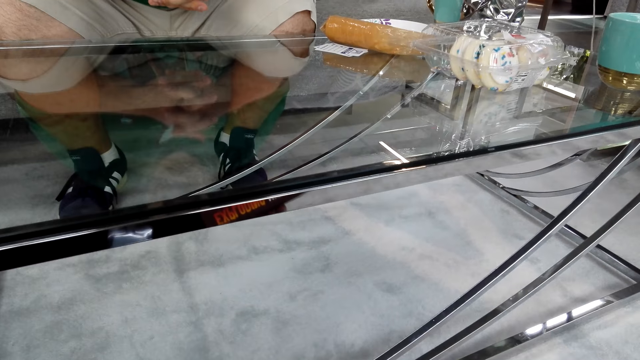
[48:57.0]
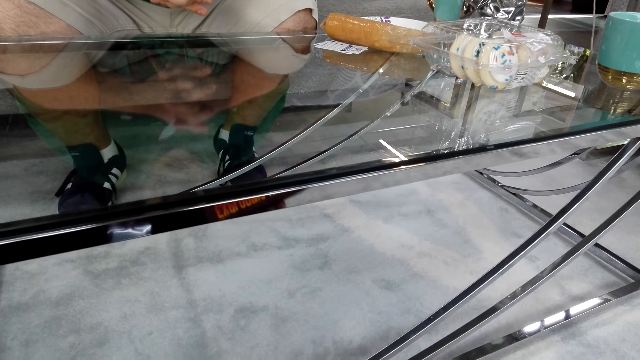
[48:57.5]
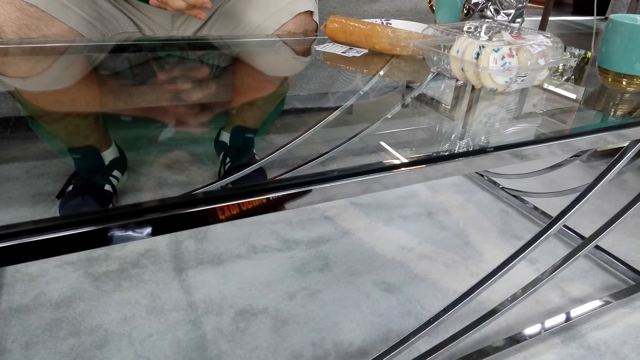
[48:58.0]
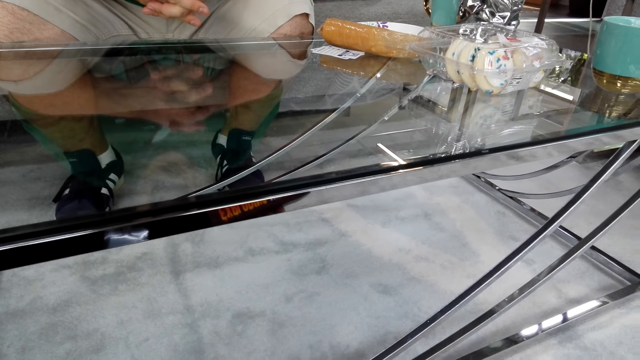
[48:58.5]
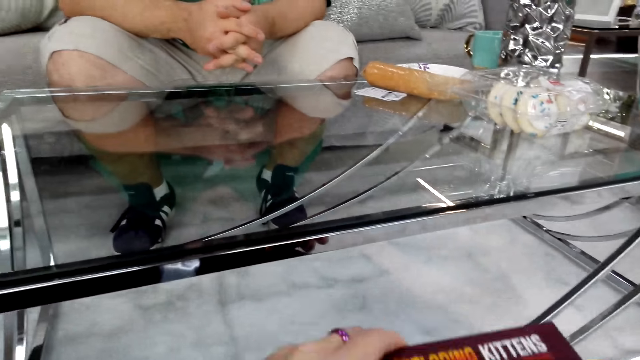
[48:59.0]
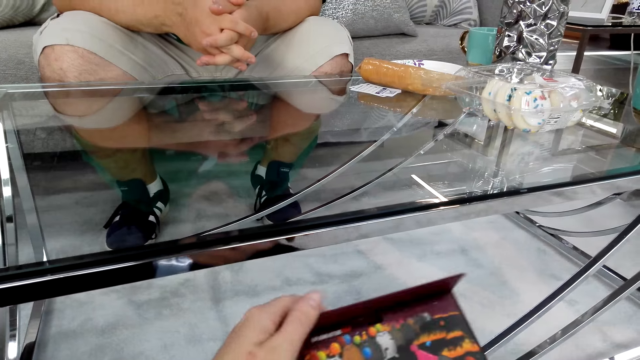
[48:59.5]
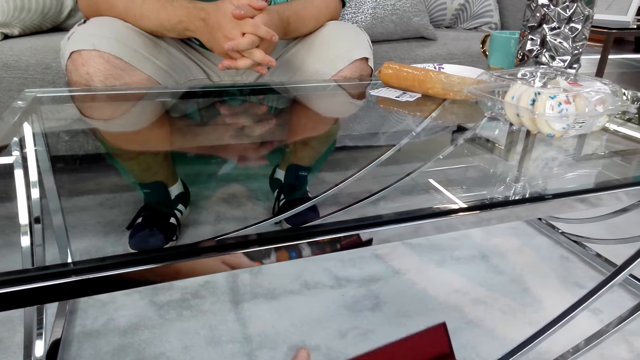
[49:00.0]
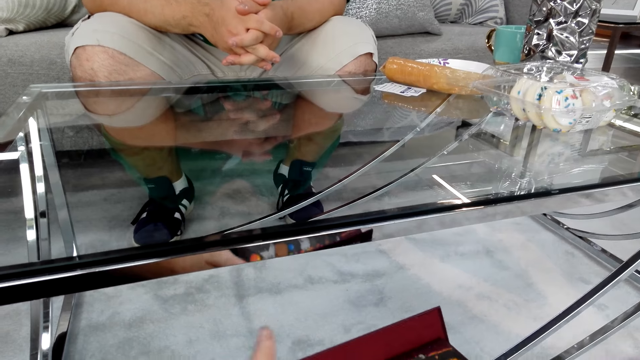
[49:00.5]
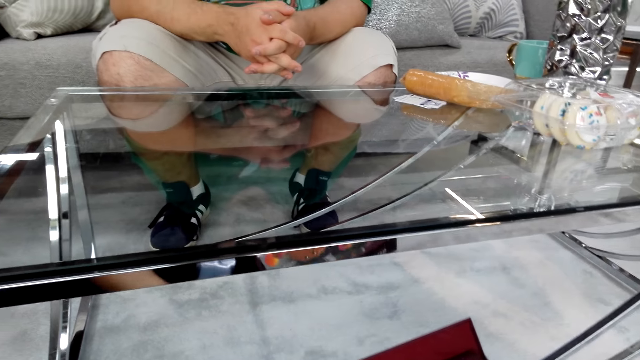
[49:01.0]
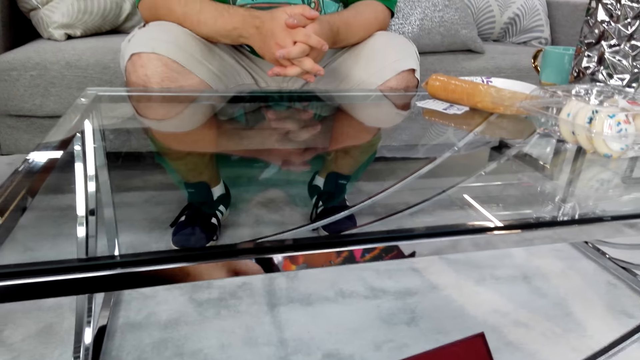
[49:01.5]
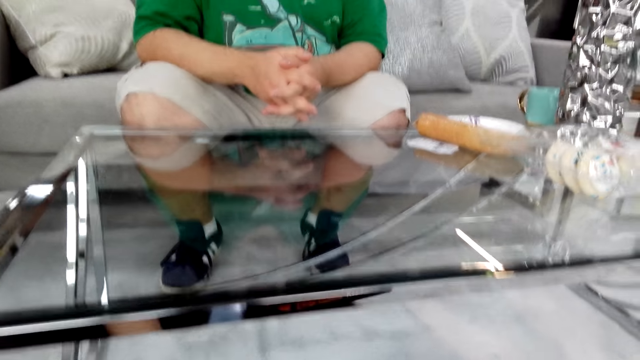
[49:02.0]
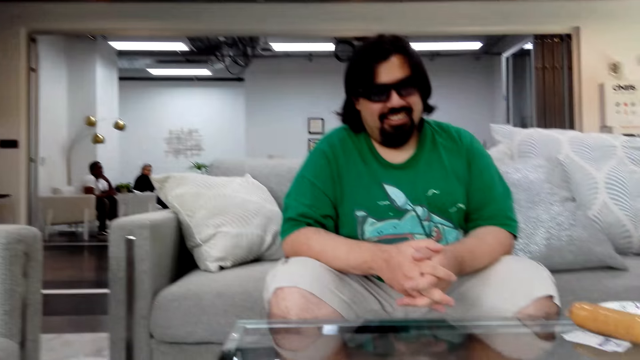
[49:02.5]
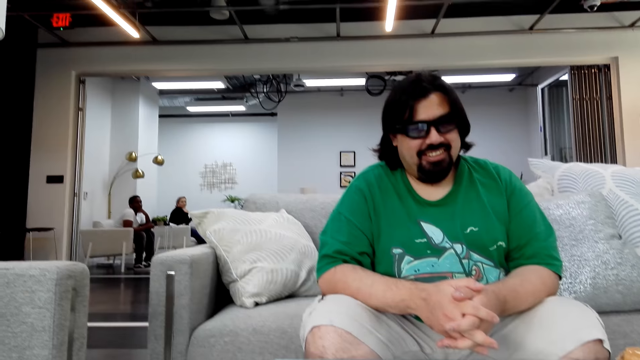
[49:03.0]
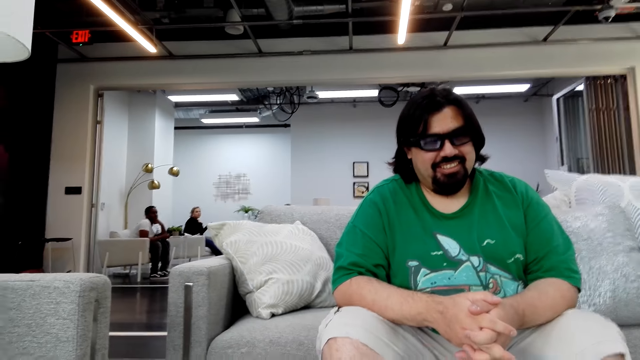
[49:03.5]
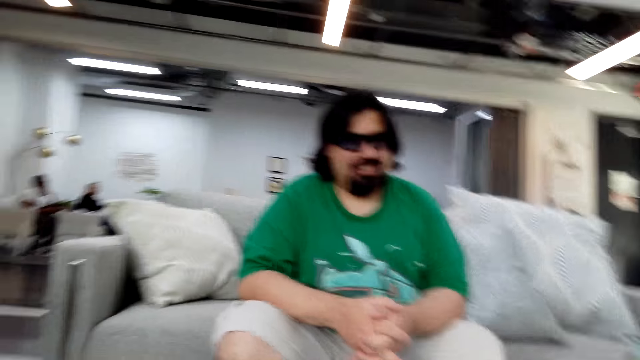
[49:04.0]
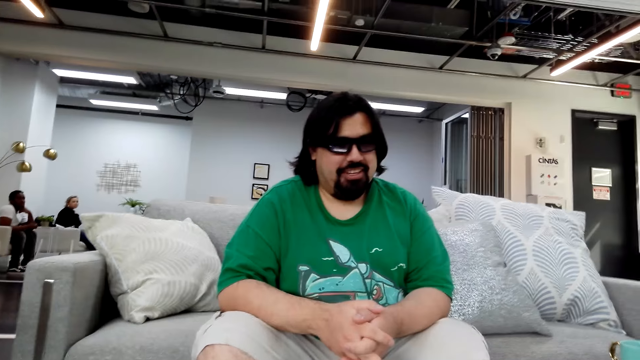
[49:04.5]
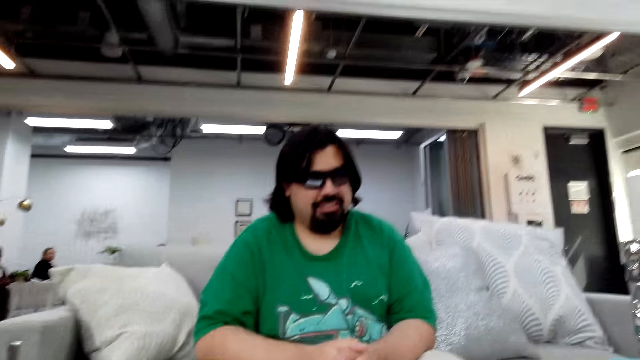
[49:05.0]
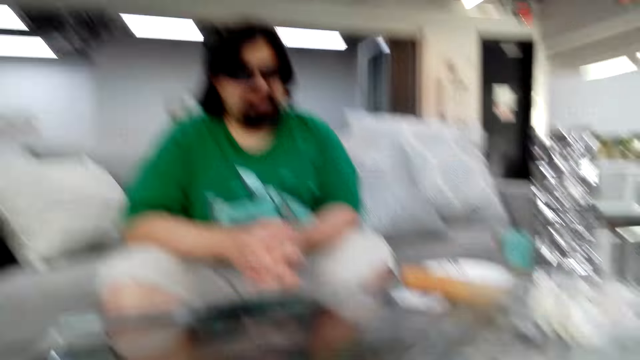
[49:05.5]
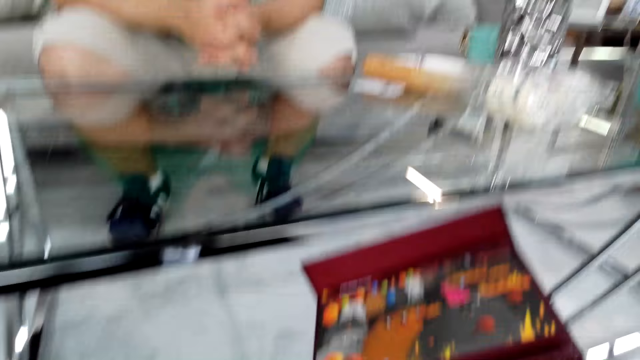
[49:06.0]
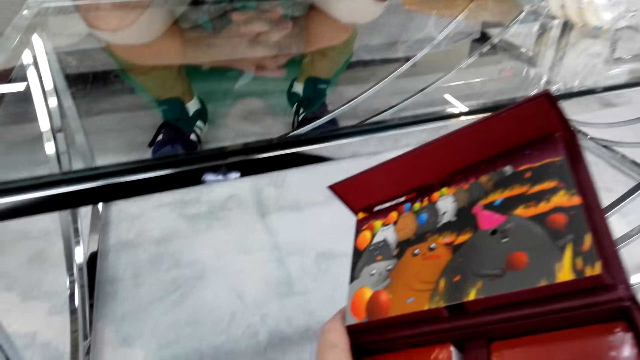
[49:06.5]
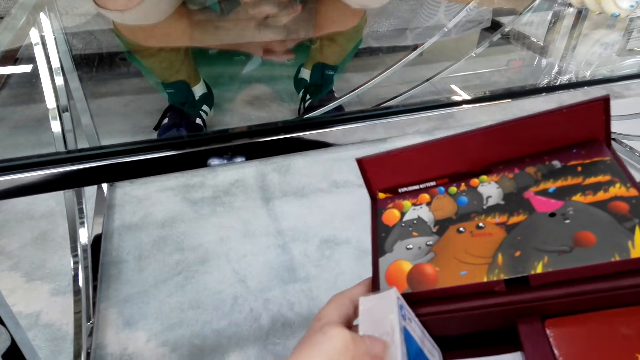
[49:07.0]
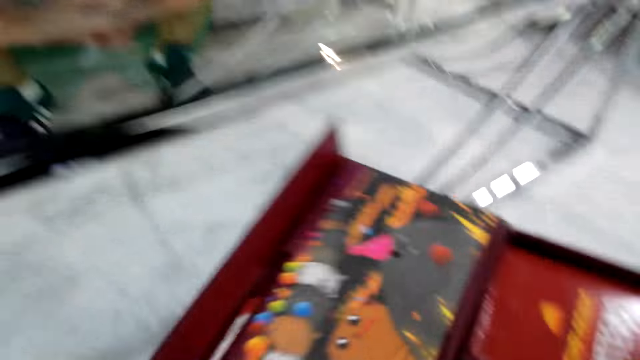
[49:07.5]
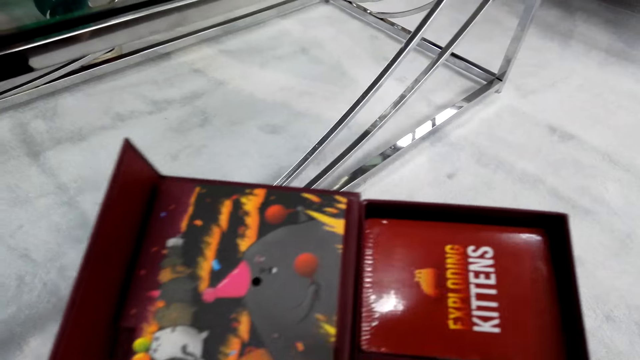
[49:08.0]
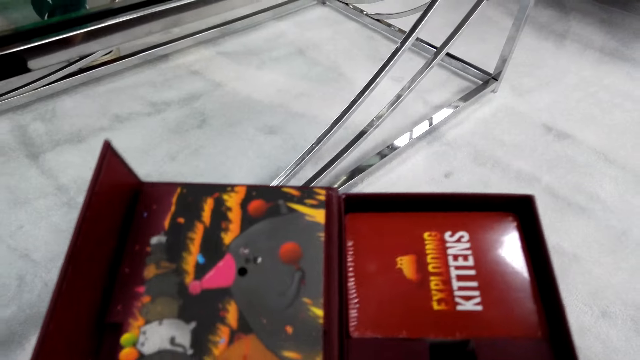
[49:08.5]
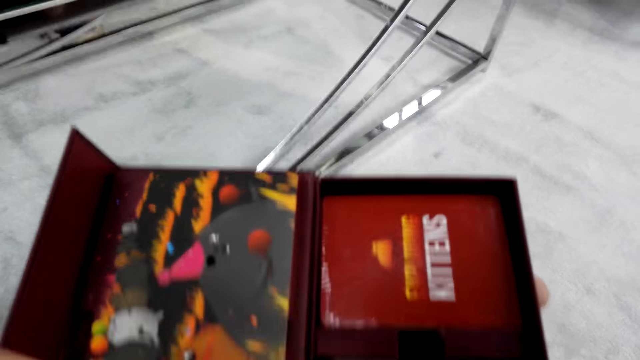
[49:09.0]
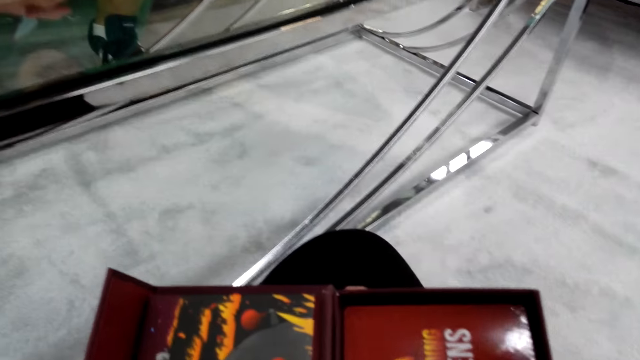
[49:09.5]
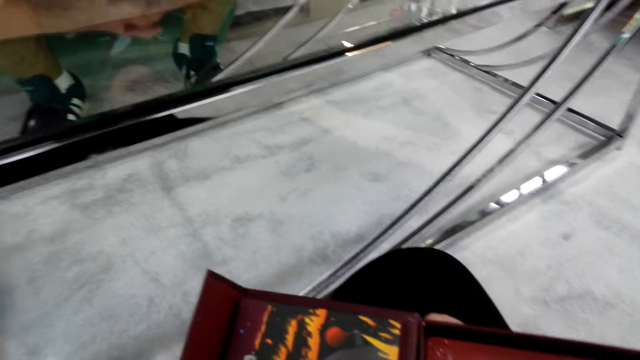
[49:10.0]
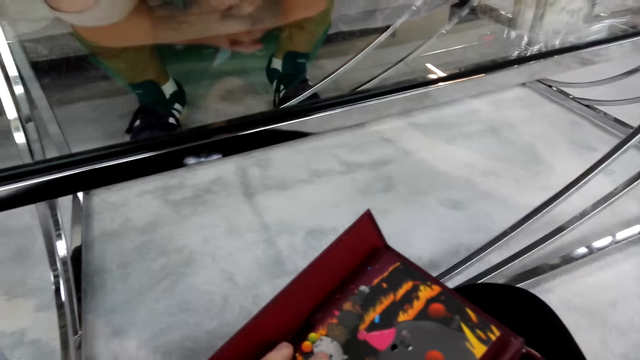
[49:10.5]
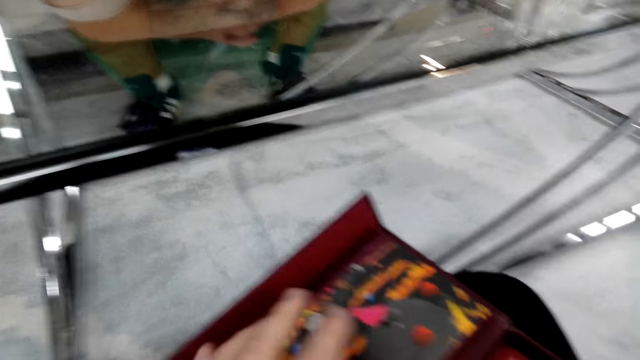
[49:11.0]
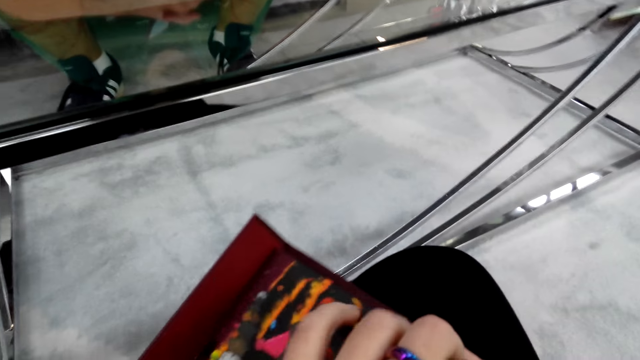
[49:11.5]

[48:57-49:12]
The camera wearer talks with a man. The man talks. The camera wearer opens another game box. The man talks. The camera wearer talks. The man talks. The camera wearer talks. They move the Exploring Kittens game box. The man talks.

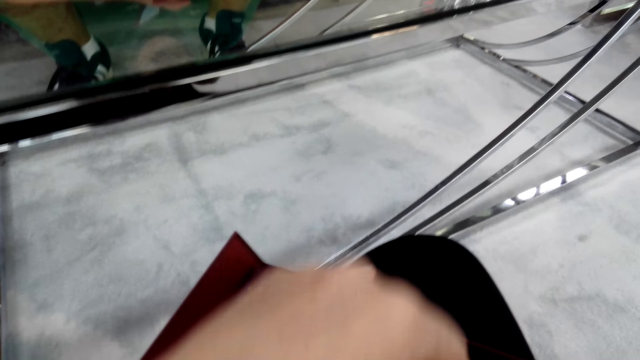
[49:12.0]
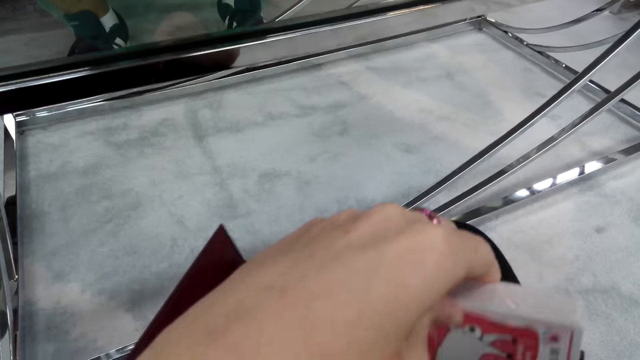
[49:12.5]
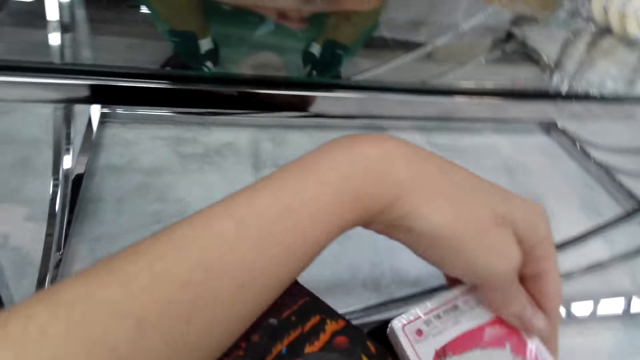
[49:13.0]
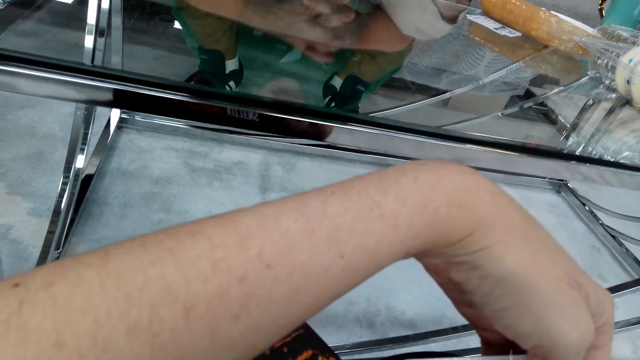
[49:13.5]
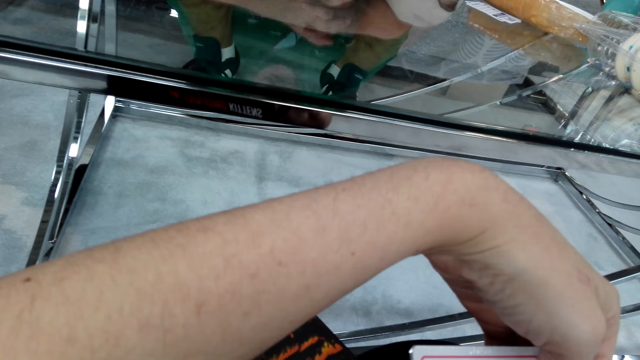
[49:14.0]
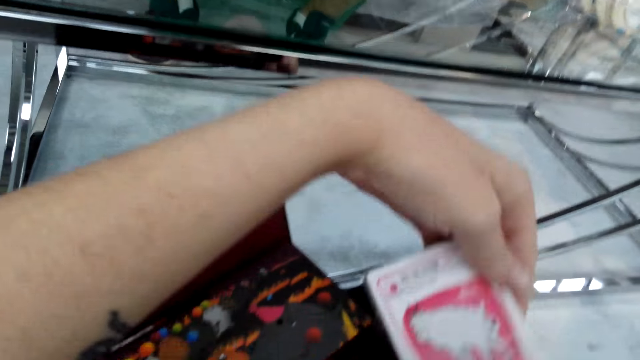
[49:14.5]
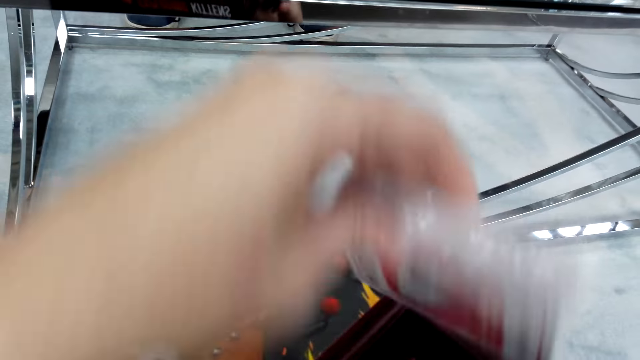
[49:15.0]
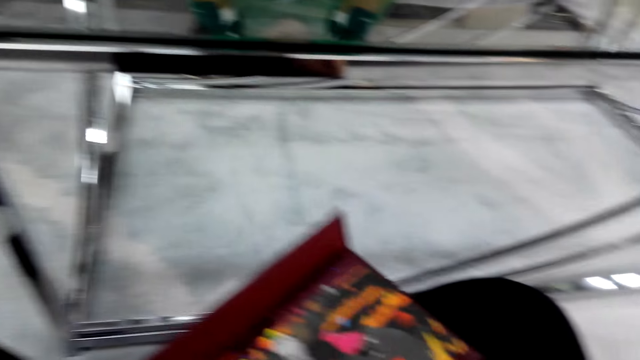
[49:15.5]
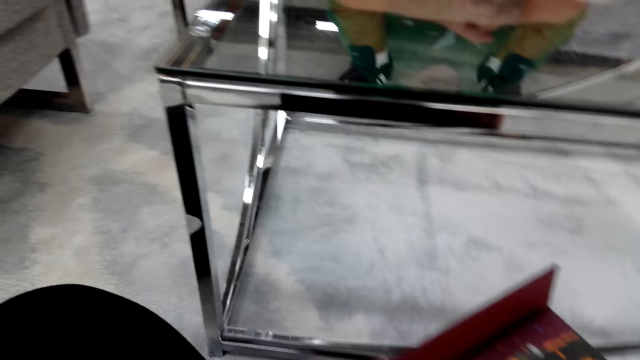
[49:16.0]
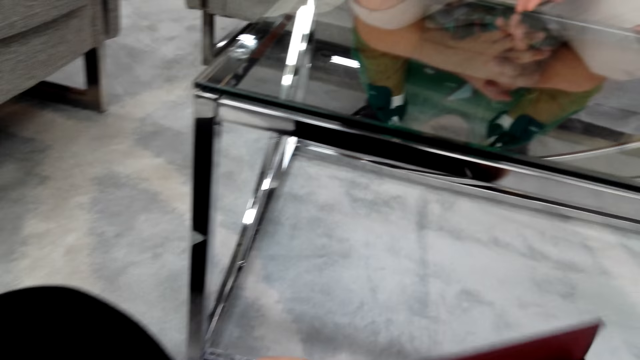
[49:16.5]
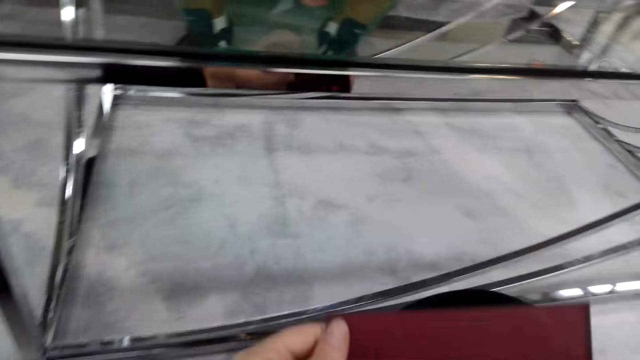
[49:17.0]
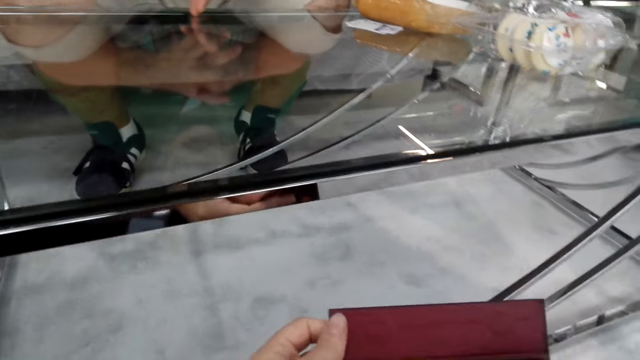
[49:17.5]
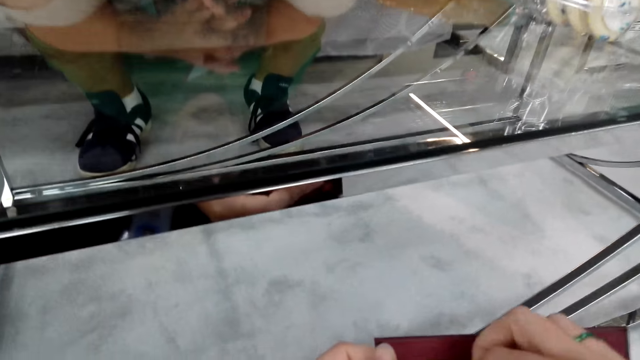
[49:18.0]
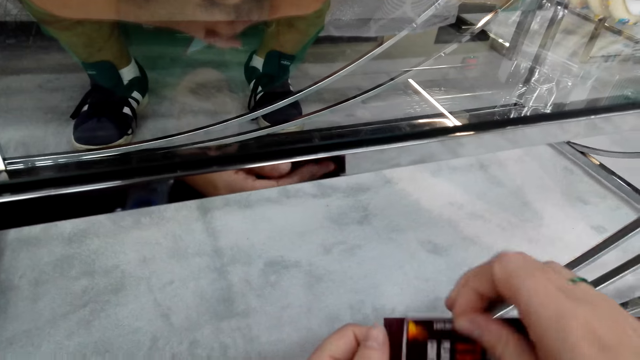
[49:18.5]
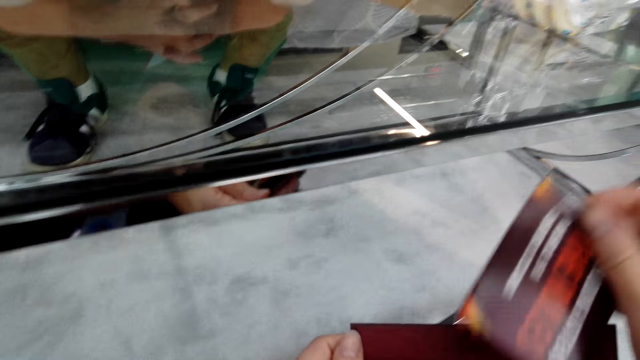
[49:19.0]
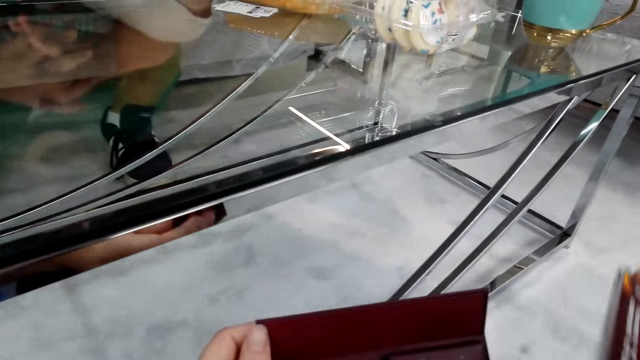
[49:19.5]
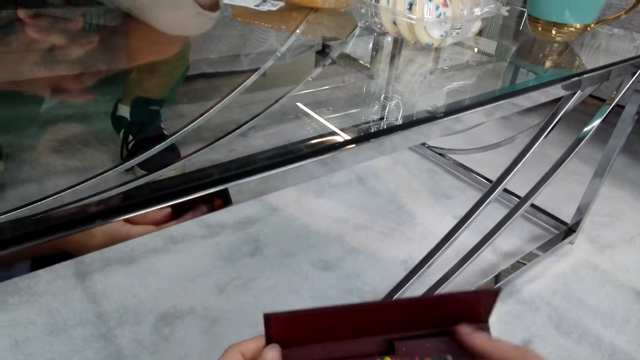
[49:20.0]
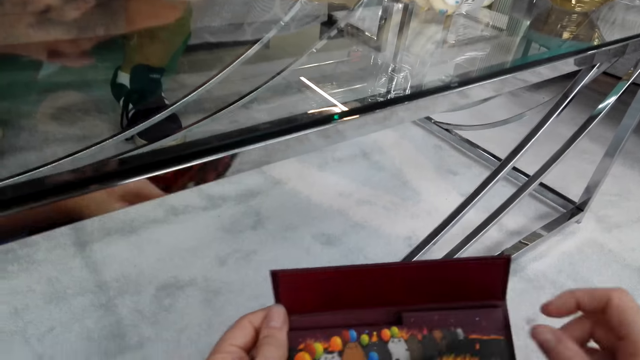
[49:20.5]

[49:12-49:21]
The camera wearer talks. They stare at a paper. A man talks. The camera wearer takes a card from the box. They return the card. They talk. The man talks. The camera wearer takes the instruction card from the box.
